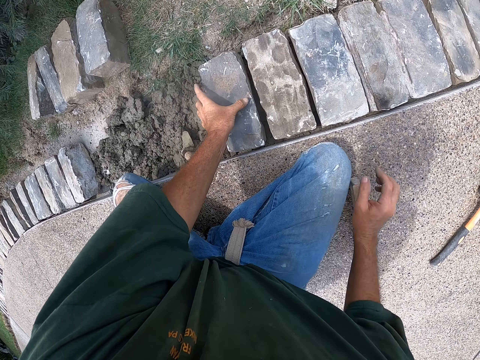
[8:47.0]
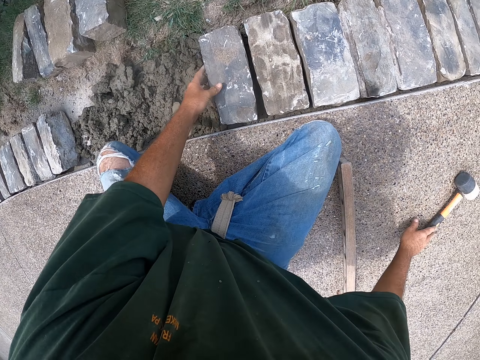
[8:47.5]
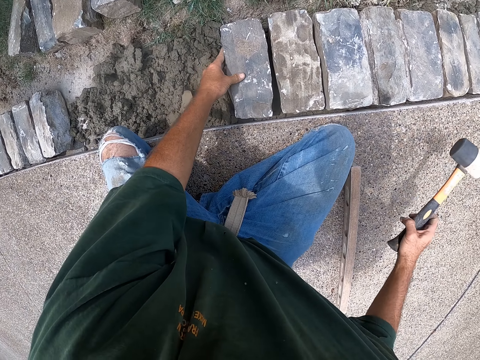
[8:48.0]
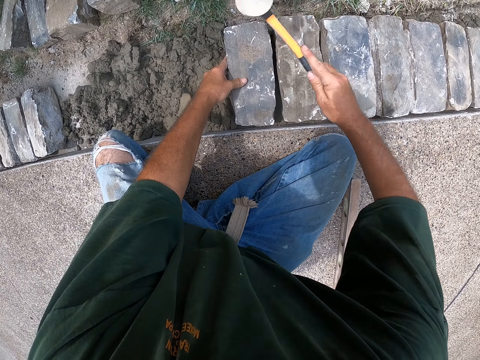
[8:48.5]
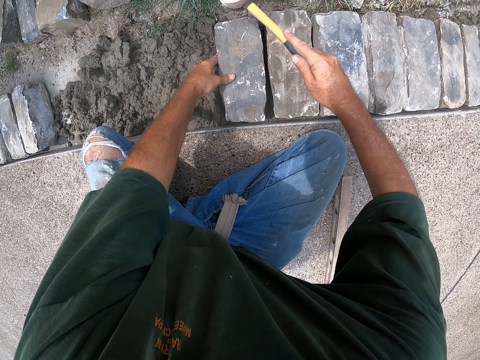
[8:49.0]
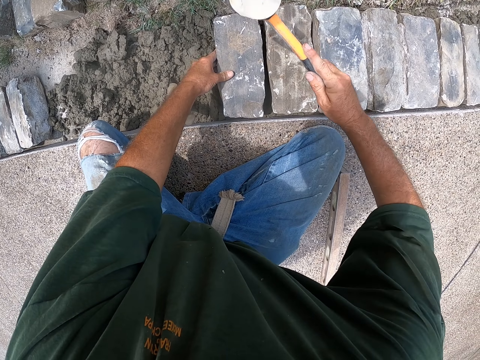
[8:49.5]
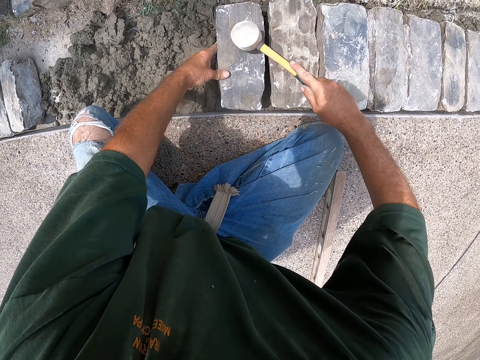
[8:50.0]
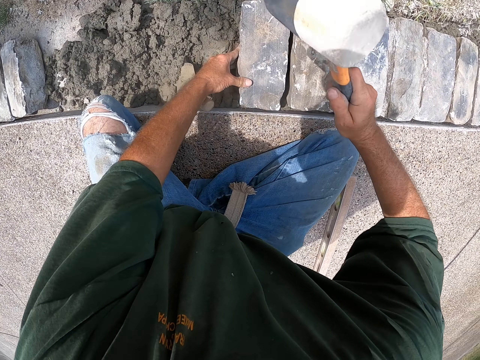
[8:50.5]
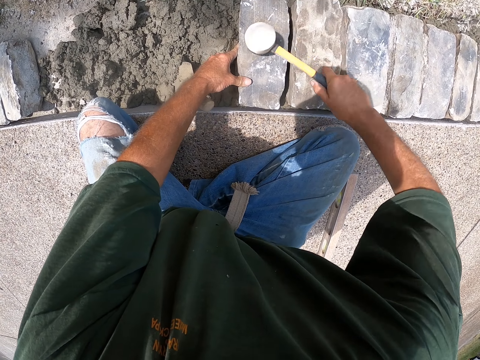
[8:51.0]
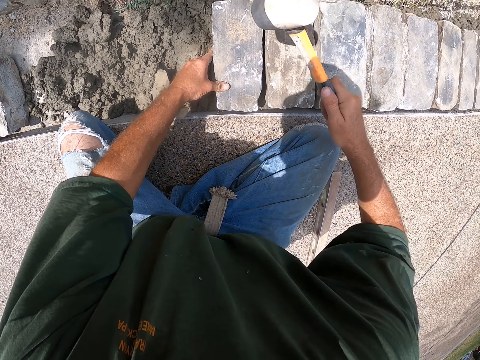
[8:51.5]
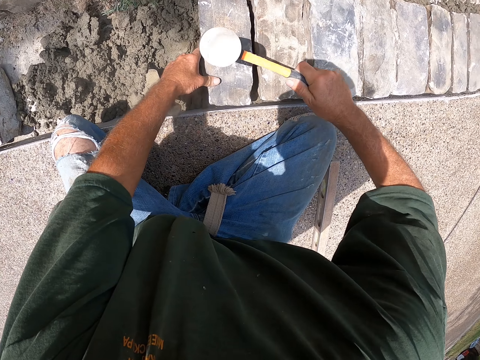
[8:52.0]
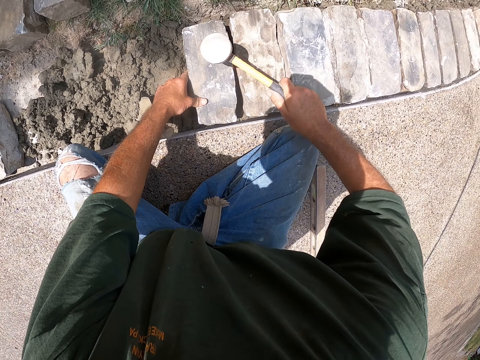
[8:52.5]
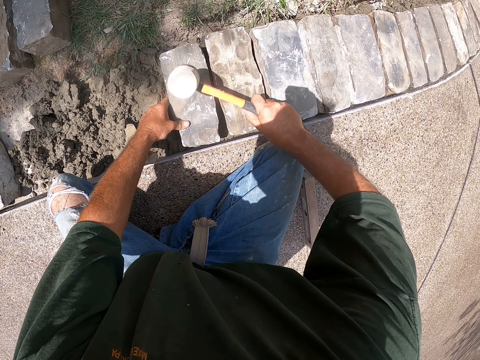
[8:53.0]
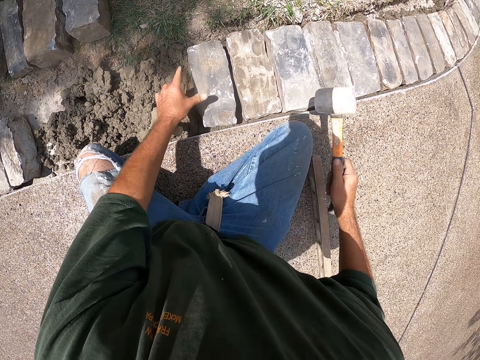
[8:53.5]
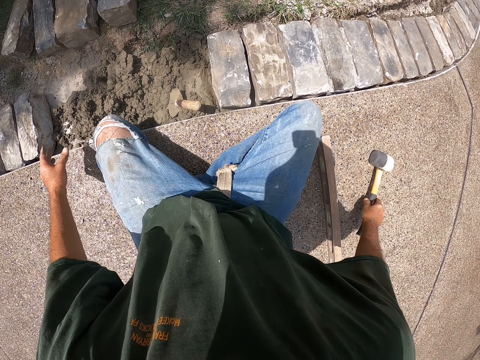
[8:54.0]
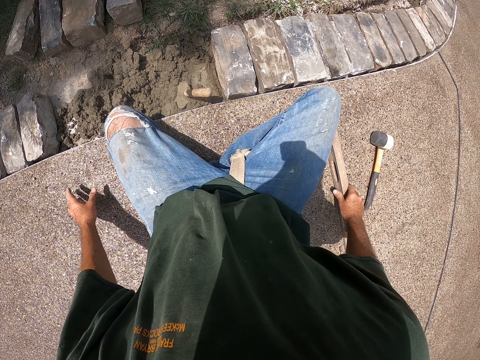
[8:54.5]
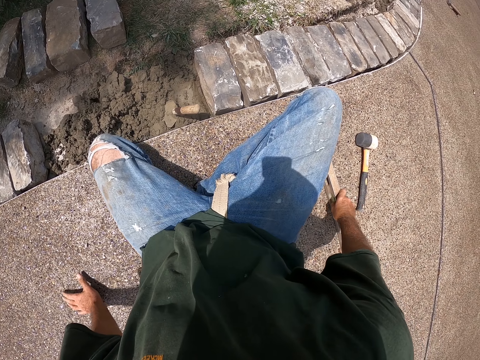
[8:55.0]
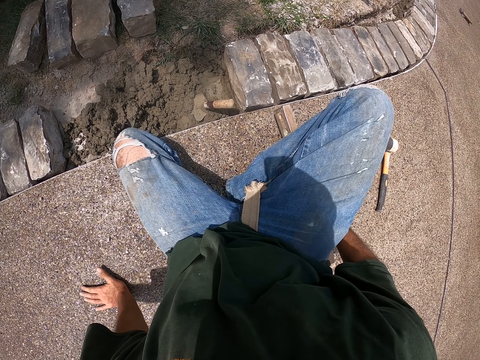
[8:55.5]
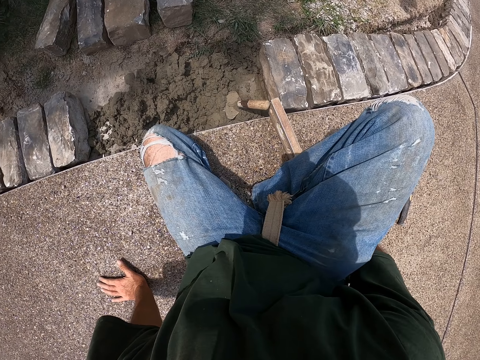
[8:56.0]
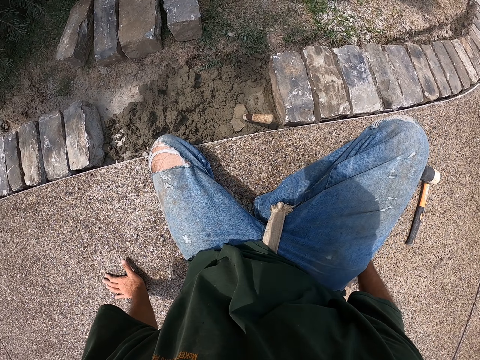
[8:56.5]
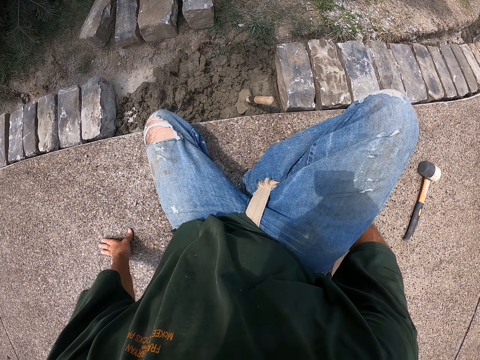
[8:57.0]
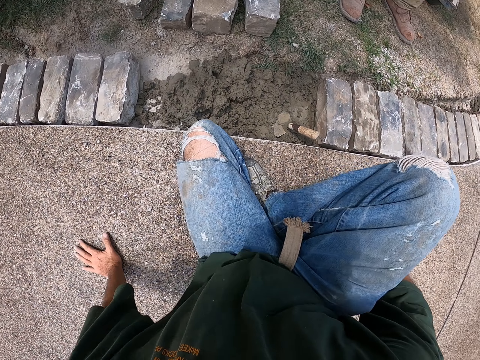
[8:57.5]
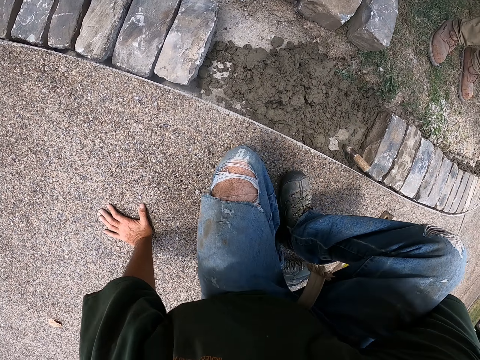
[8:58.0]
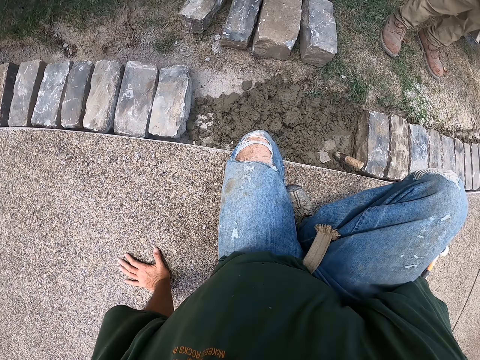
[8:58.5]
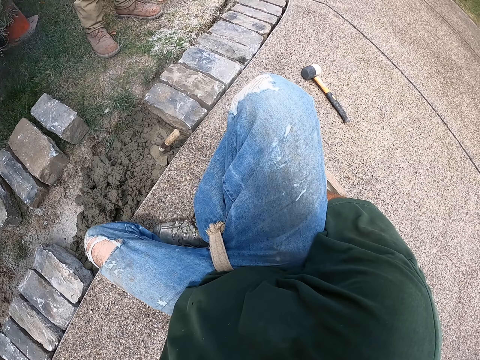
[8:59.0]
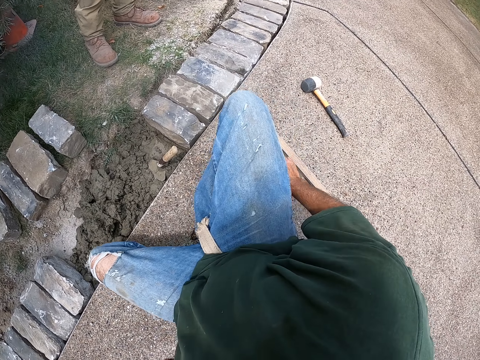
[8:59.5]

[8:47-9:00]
The camera wearer picks up the hammer. They hit the brick with the hammer. They put down the hammer. They move the I-beam level. They move beside the bricks. They look around.

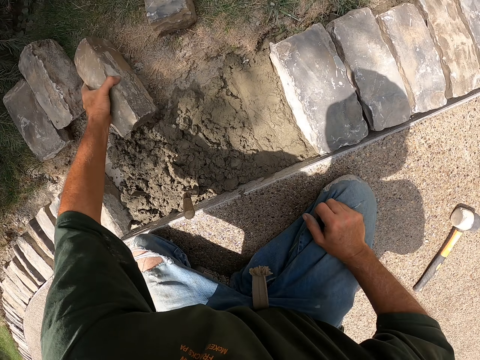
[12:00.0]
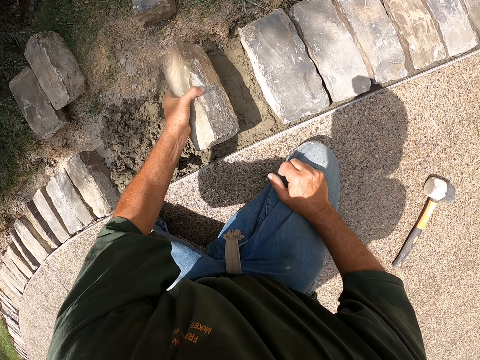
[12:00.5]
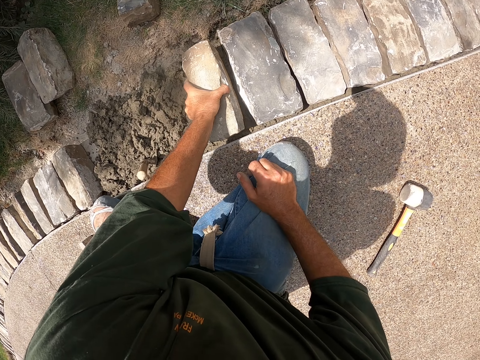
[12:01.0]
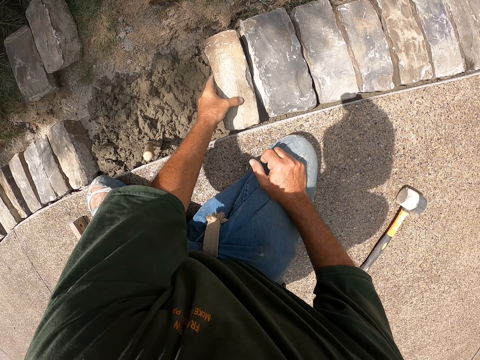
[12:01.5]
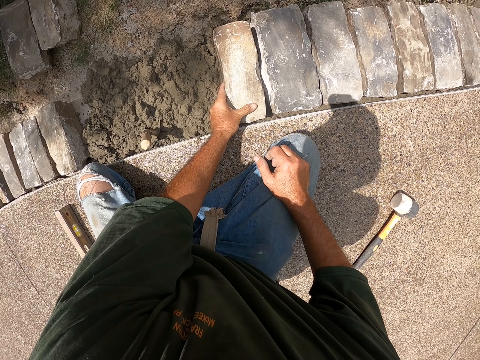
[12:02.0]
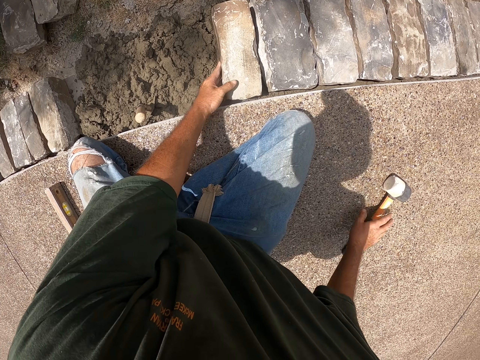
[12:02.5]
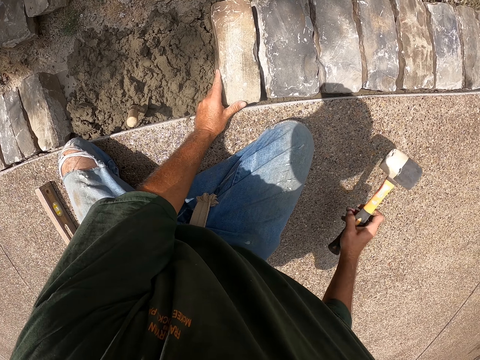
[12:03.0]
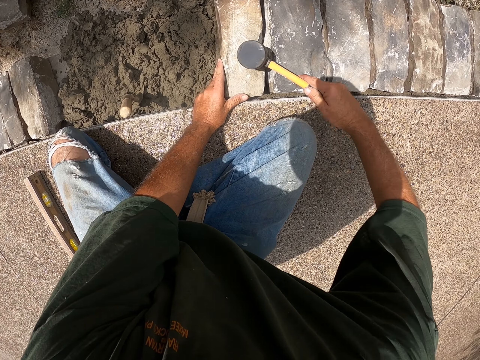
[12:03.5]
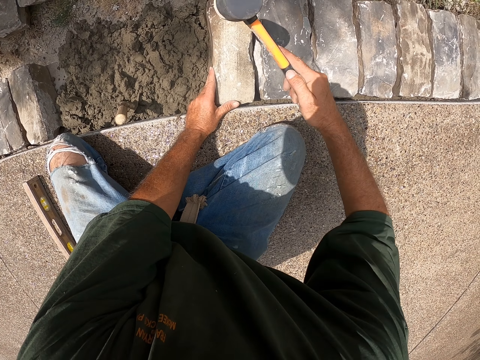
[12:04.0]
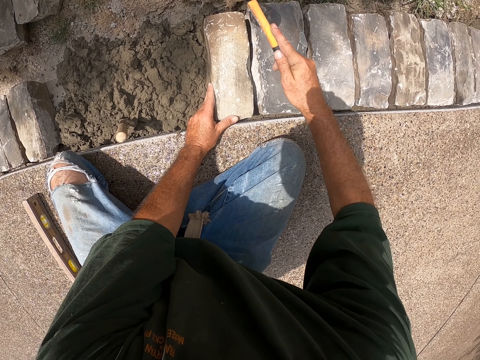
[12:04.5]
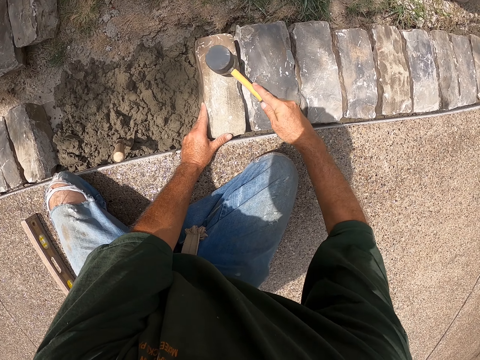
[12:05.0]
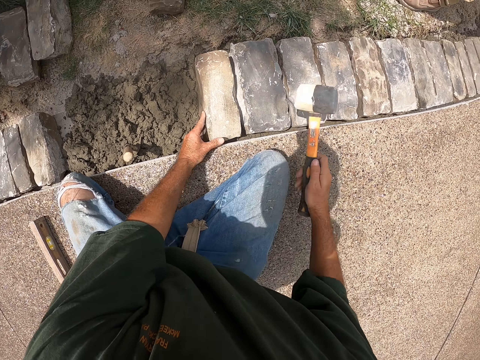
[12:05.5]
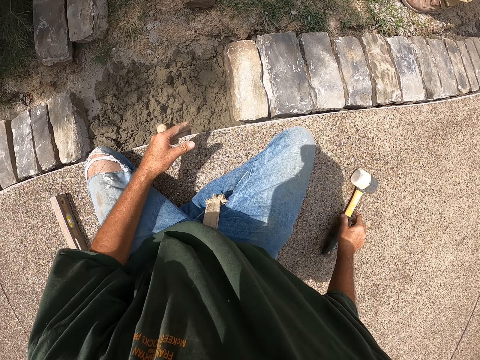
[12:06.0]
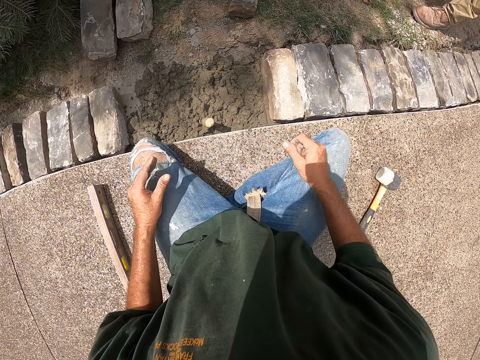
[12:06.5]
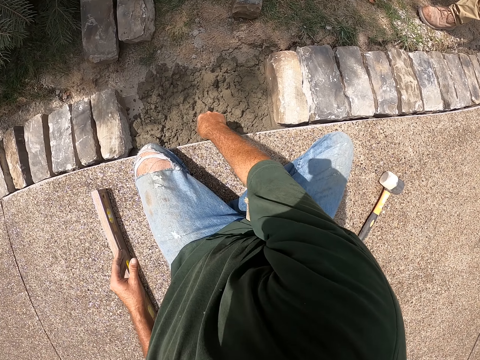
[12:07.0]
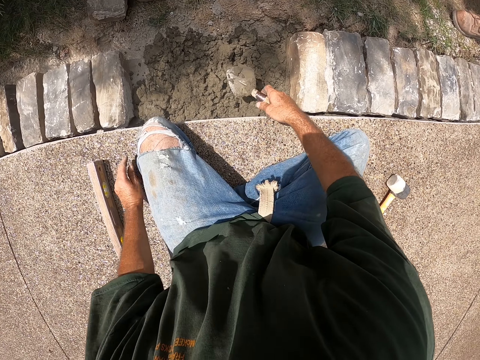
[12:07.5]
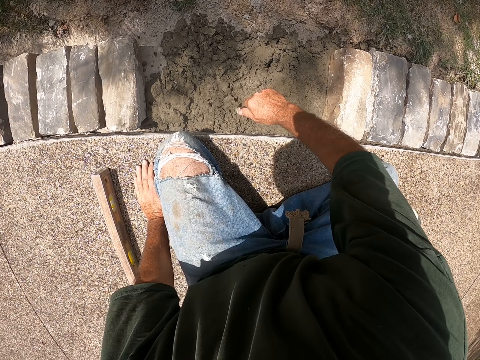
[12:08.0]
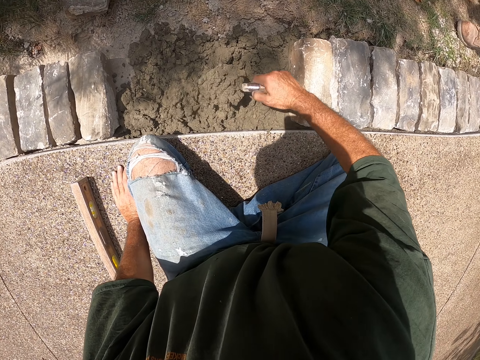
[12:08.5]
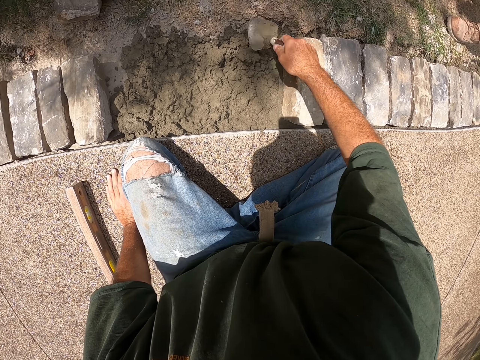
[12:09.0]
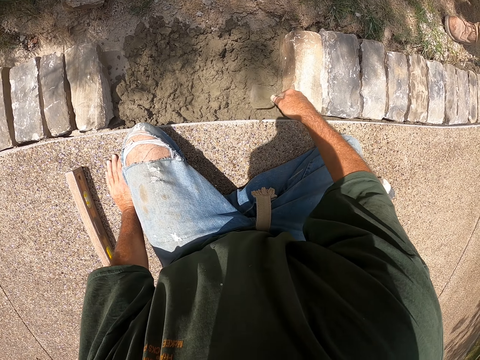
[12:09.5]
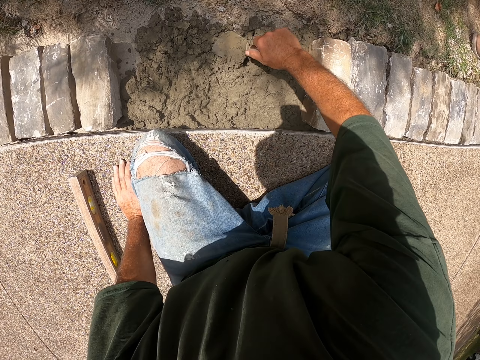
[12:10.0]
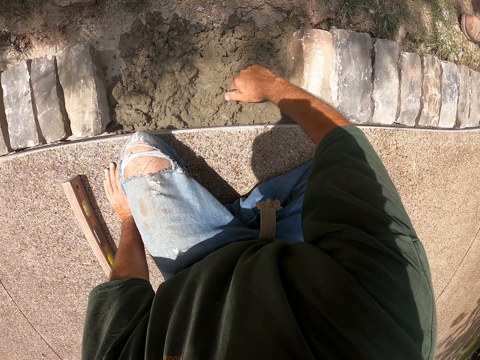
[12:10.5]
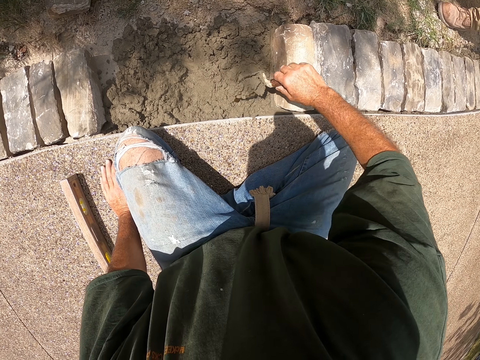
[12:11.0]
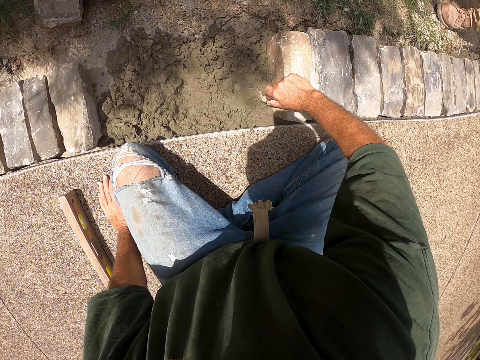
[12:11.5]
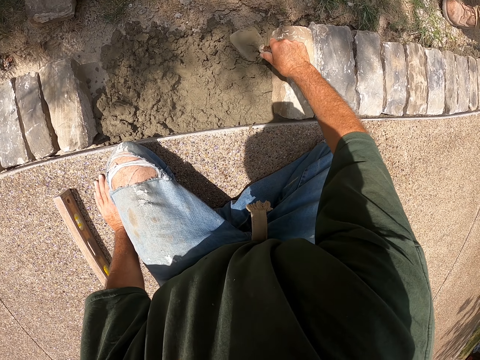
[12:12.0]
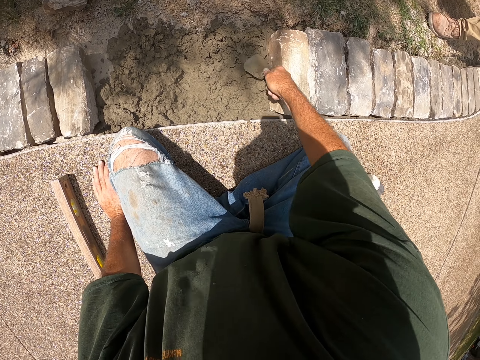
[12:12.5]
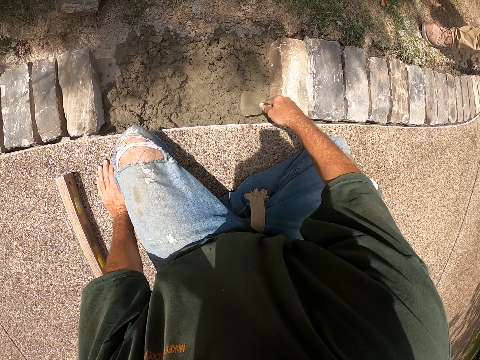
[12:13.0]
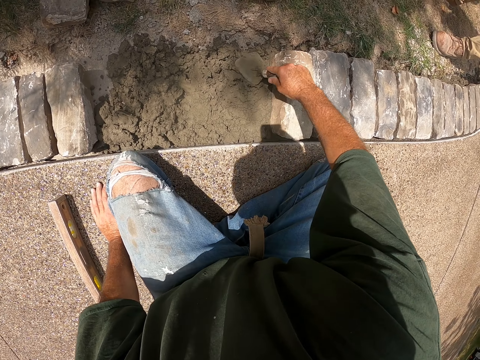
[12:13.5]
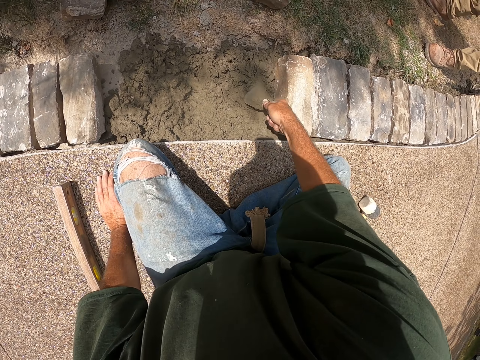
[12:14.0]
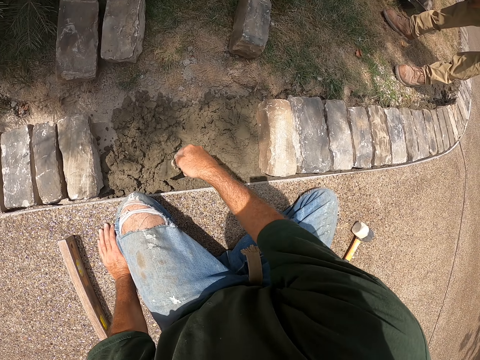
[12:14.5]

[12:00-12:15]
The camera wearer picks up the brick. They put down the brick. They pick up the hammer. They hit the brick with the hammer. They put down the hammer. They hold the trowel. They pick up a scooper. They spread cement with the scooper. They scoop the concrete. They pour the concrete. They level the concrete. They scoop the concrete. They pour the concrete. They level the concrete.
